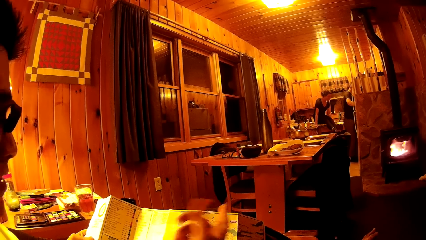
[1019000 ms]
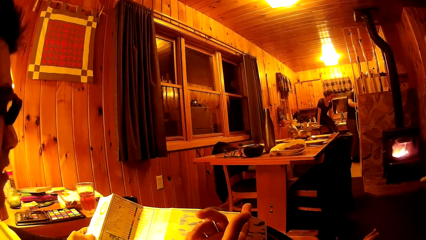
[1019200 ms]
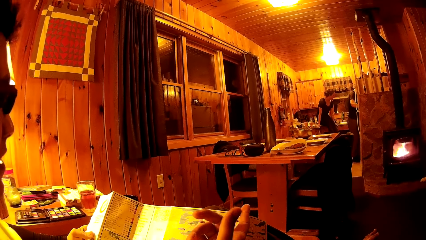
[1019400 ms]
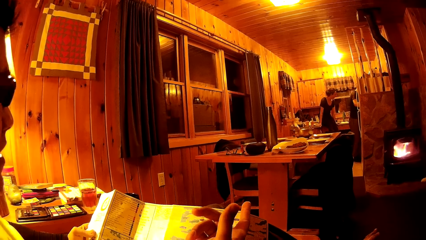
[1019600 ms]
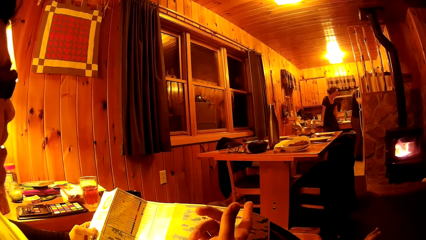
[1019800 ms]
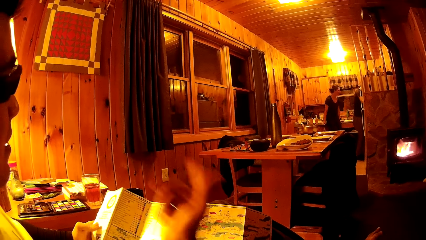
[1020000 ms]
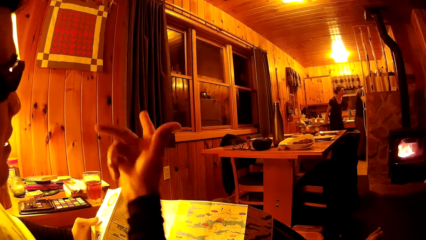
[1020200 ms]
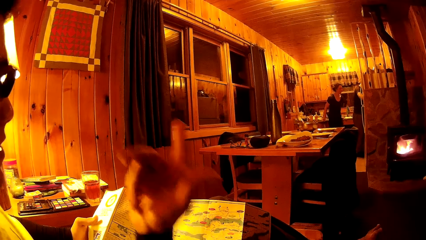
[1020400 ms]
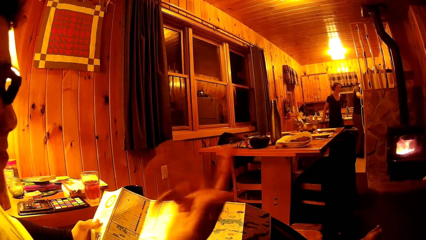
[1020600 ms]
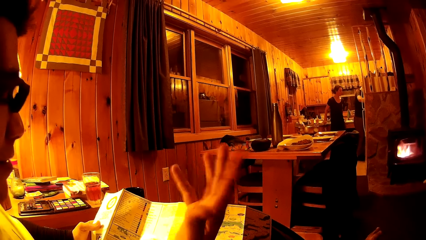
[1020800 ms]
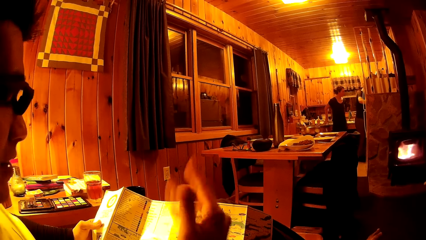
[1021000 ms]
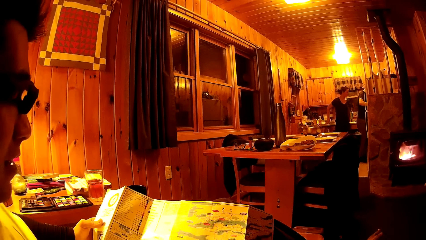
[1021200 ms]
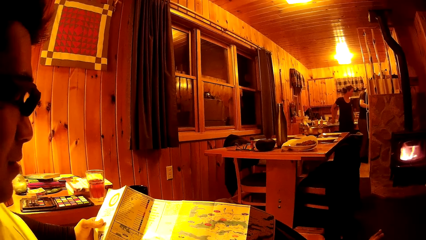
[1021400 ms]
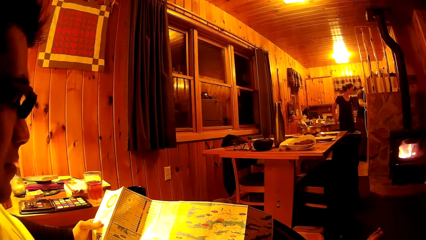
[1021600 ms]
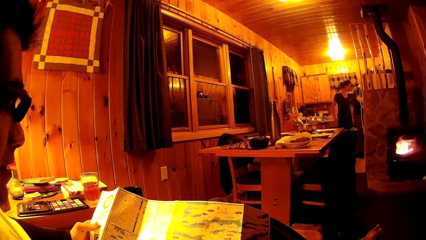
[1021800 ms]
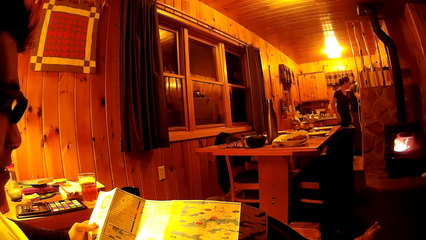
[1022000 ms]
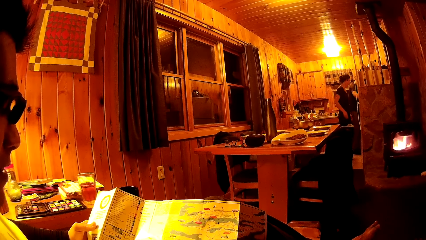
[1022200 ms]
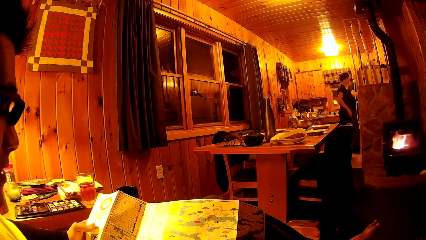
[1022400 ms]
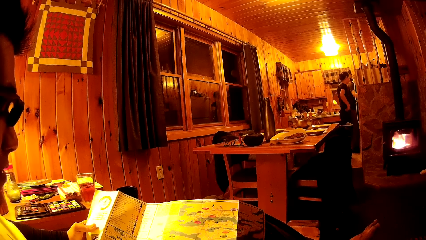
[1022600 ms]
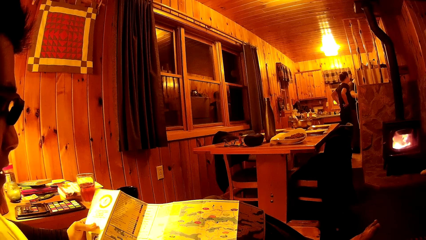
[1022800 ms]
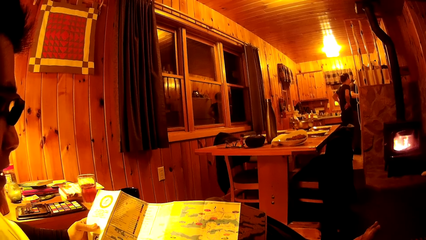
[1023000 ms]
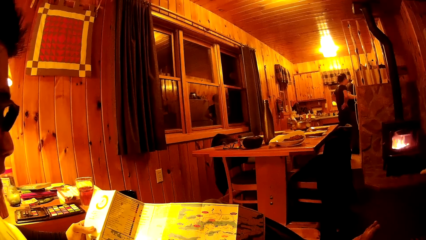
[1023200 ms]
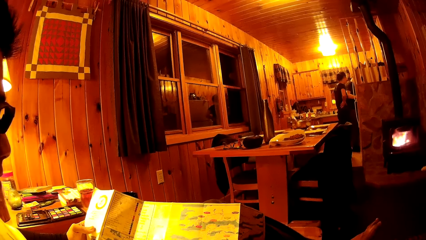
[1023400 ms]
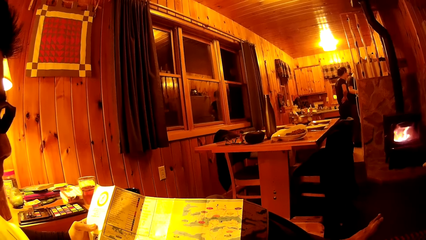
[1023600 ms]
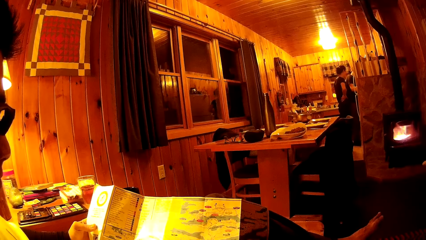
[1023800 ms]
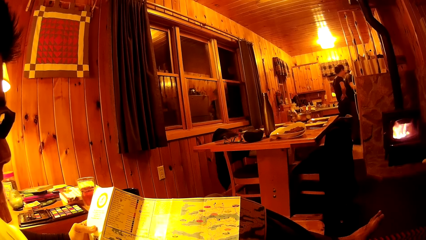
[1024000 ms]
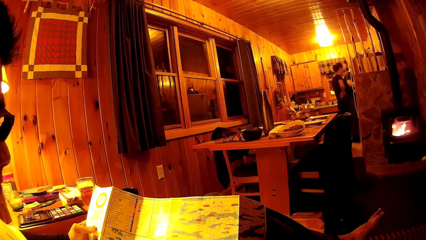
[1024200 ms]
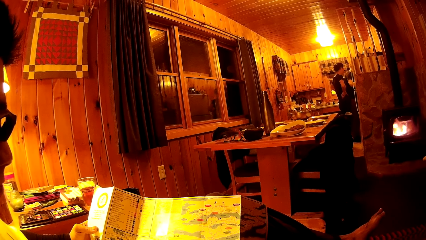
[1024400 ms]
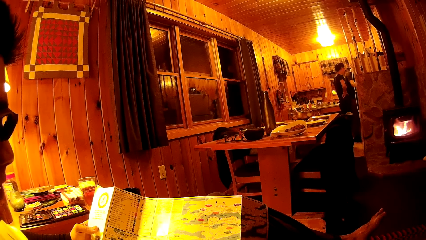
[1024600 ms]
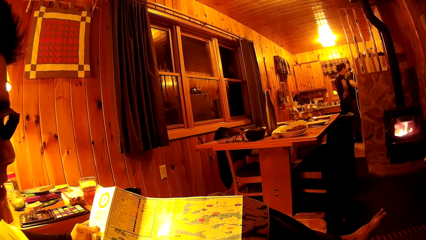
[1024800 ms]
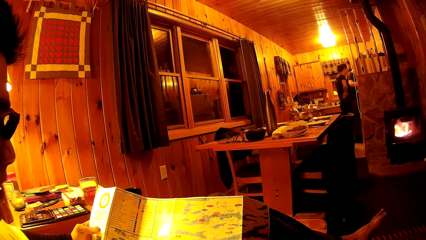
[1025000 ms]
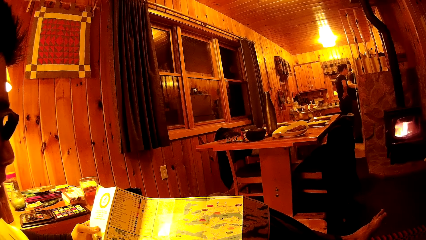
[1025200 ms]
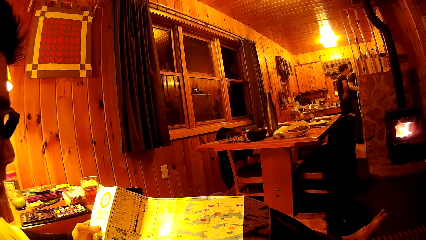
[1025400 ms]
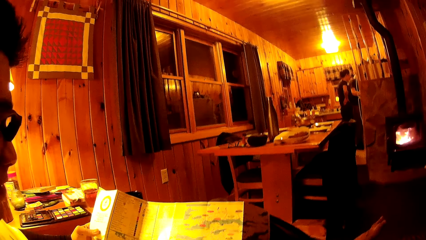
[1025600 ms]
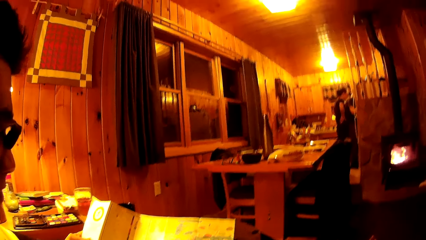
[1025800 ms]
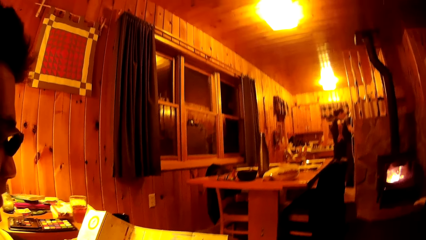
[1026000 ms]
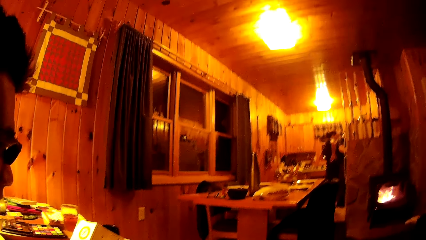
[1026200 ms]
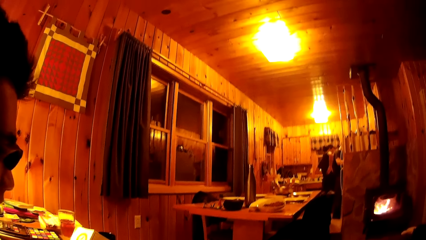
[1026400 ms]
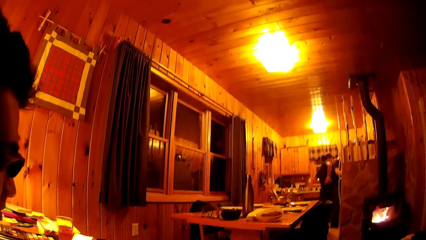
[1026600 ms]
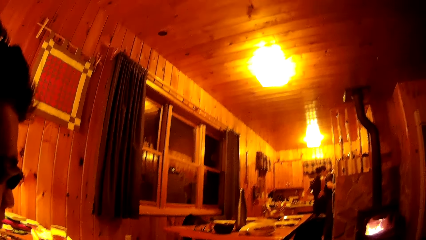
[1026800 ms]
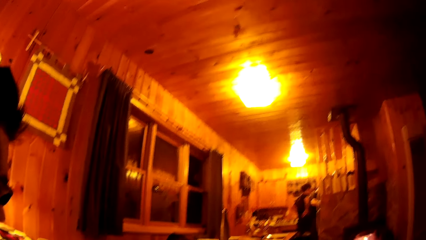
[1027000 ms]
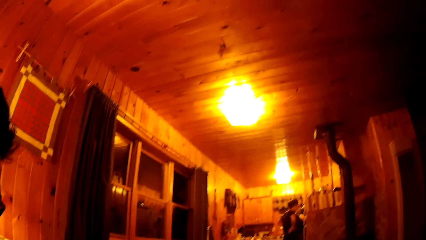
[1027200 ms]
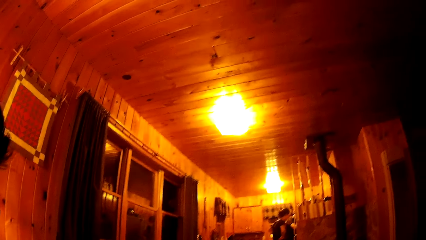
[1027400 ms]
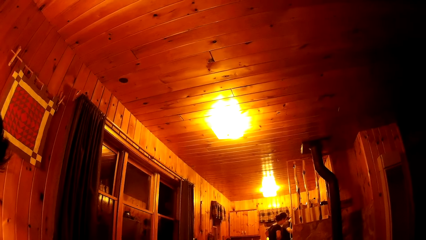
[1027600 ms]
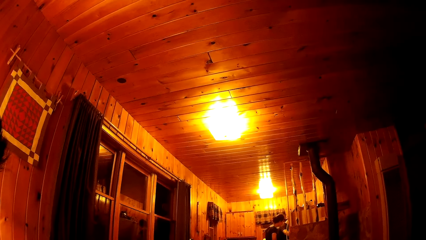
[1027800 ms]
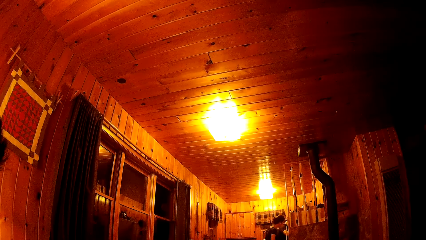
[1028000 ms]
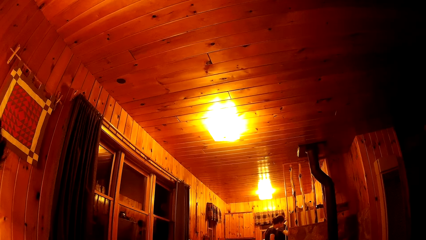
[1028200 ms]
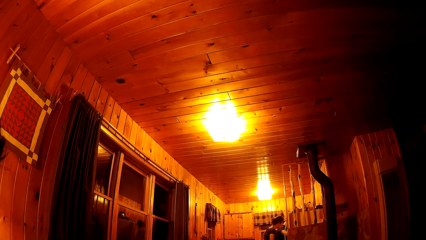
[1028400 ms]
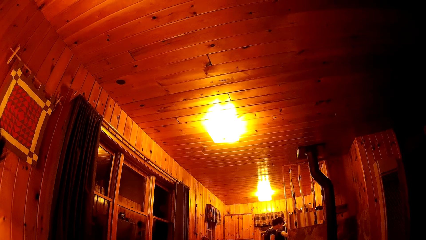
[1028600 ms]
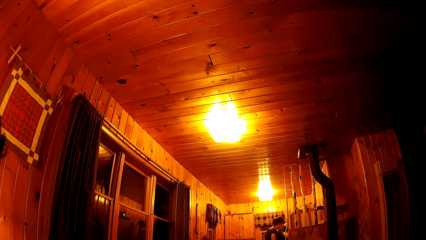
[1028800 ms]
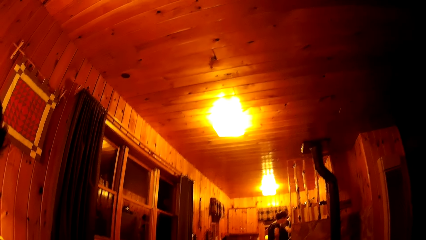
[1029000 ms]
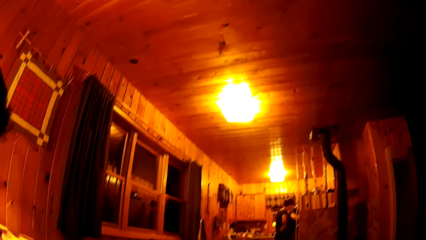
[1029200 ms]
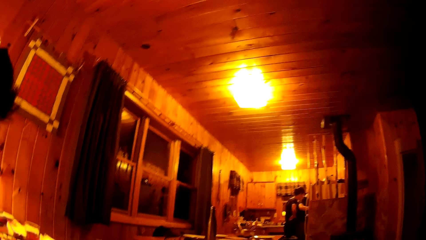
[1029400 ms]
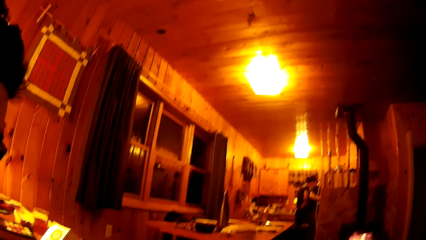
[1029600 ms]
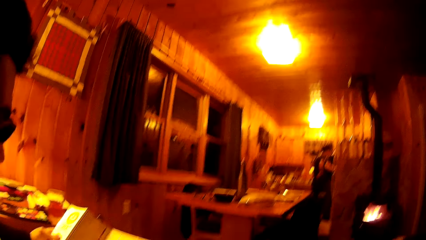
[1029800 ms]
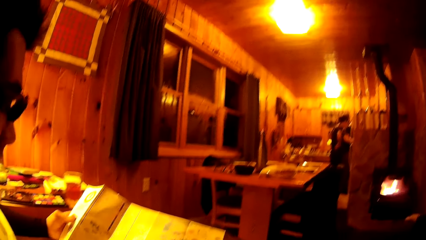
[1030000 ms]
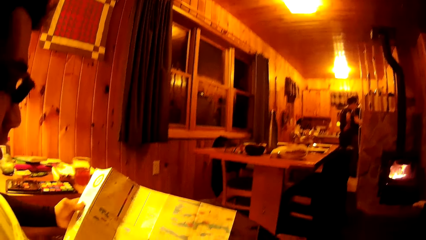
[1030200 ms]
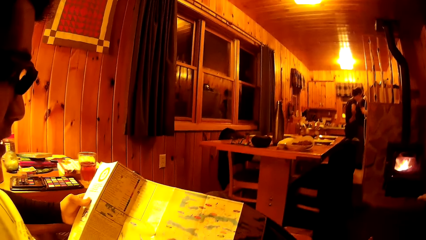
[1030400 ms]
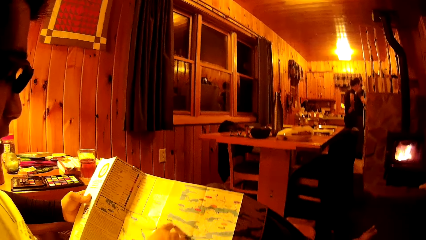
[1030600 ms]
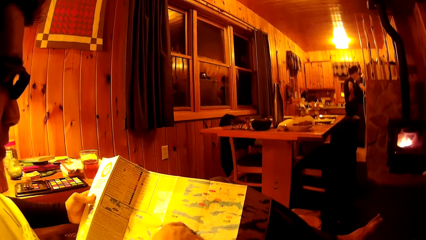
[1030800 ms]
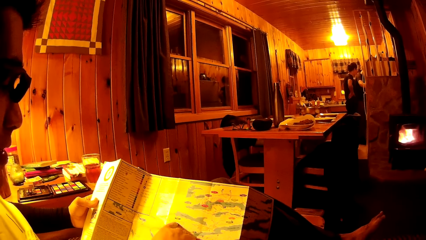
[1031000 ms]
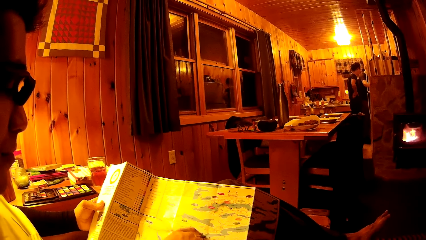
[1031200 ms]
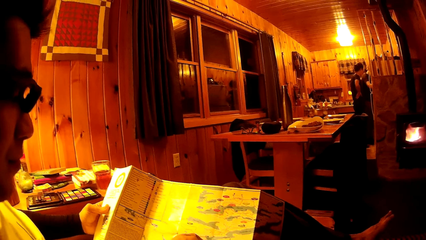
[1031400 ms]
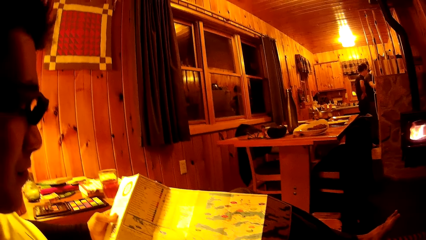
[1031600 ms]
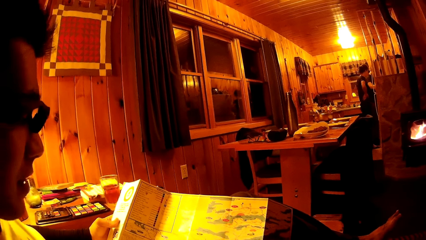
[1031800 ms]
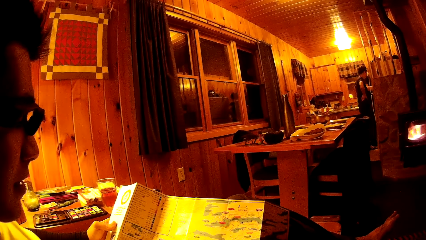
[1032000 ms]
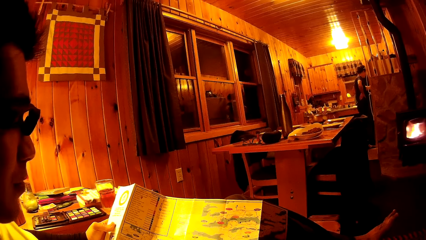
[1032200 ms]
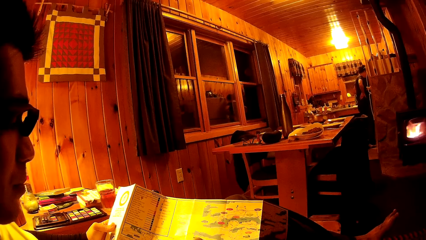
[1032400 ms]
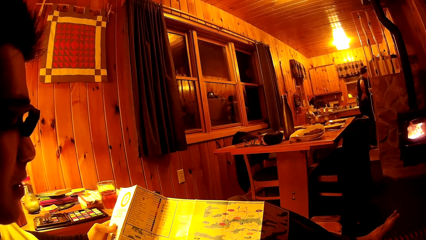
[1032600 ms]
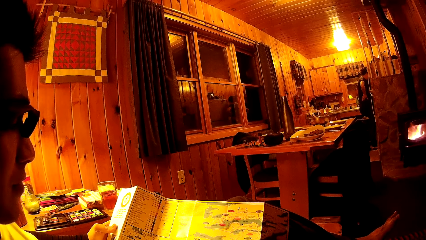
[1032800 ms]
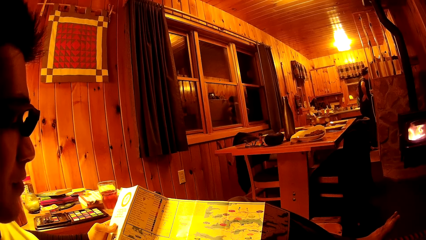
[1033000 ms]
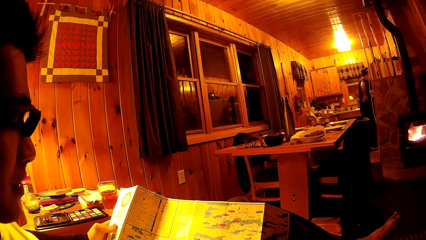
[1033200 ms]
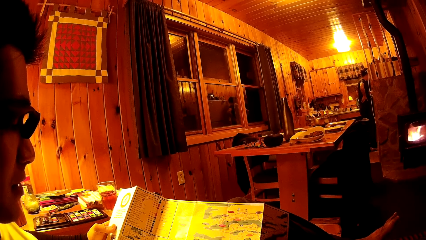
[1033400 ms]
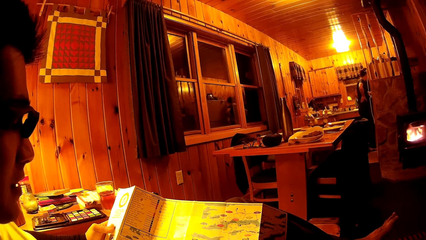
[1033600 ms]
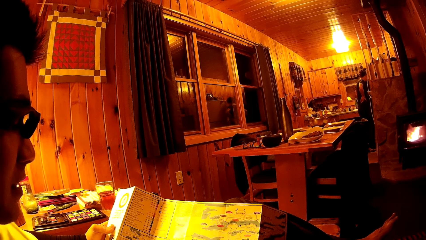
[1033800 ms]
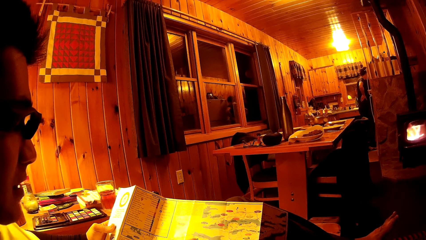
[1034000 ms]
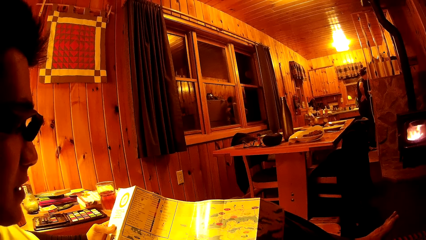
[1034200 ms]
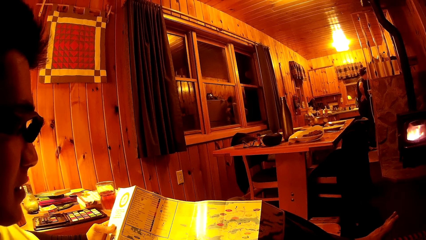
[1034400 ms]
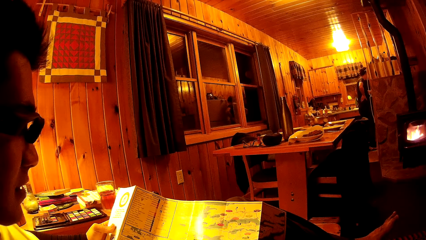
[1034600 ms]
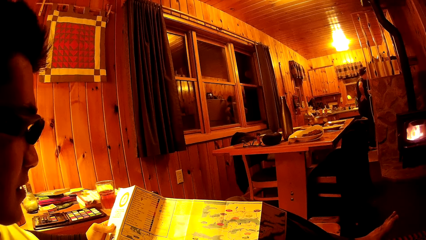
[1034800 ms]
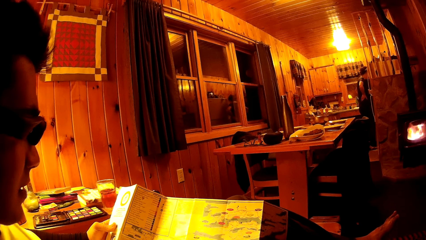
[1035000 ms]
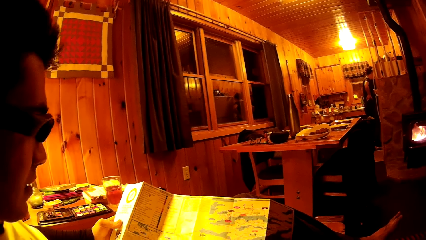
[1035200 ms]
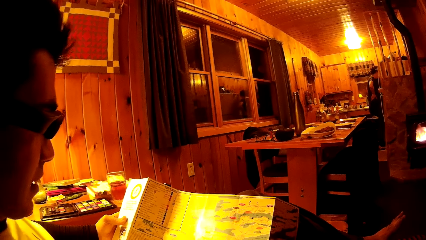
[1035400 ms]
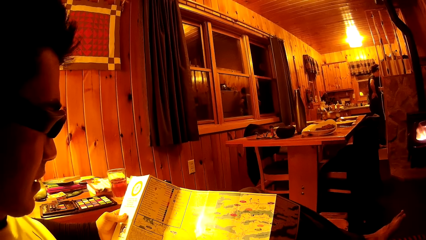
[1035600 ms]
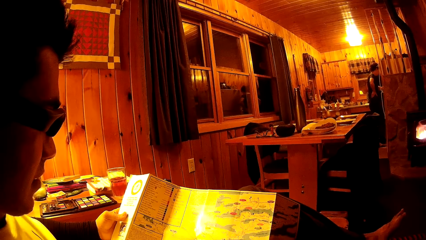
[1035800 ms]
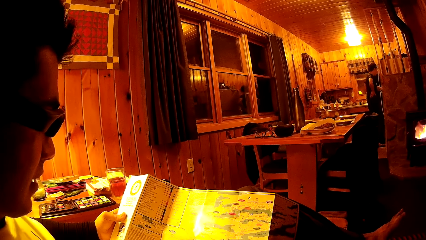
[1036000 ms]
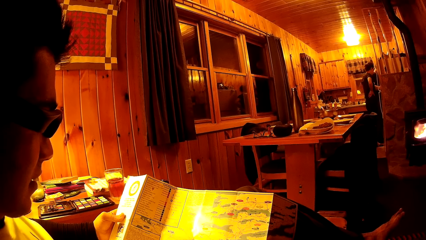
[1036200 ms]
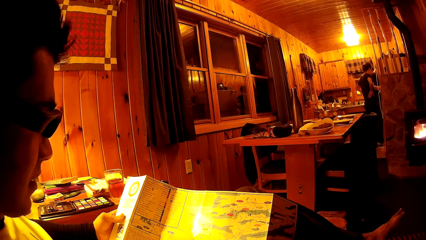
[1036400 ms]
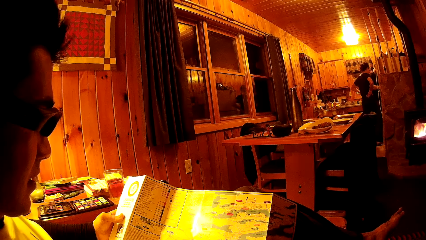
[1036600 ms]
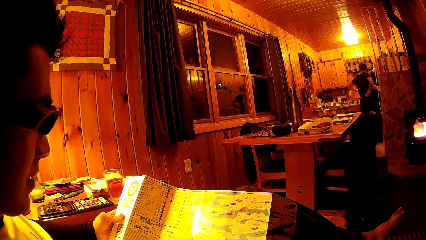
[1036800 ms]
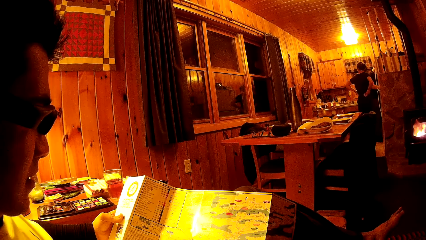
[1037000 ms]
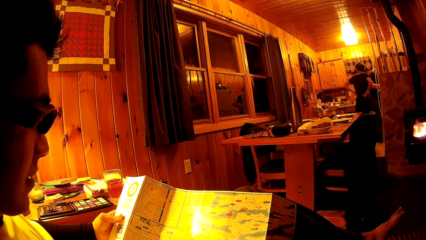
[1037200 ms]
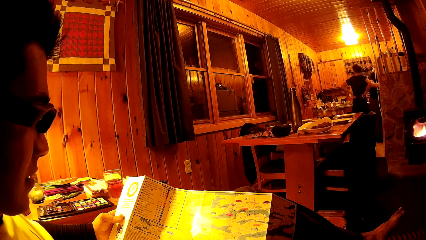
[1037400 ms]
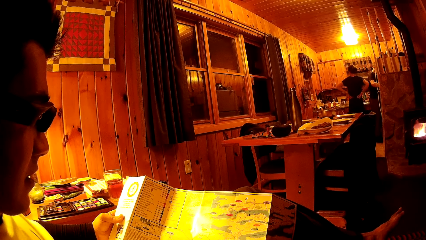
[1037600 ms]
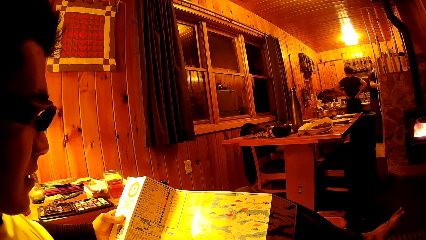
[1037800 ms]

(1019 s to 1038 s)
The woman removes both hands from the kitchen countertop.
